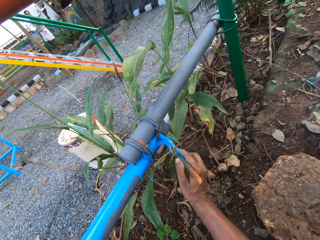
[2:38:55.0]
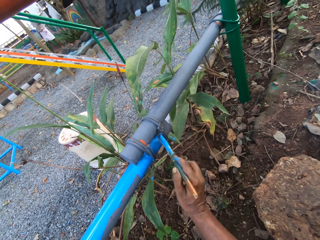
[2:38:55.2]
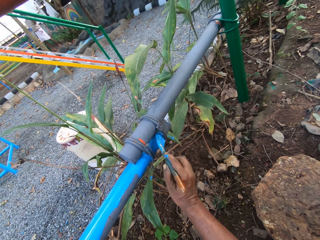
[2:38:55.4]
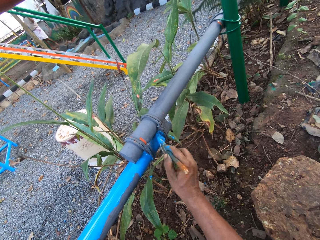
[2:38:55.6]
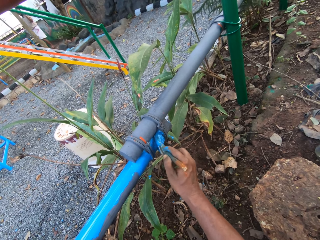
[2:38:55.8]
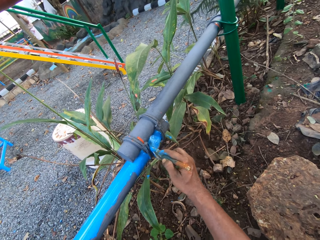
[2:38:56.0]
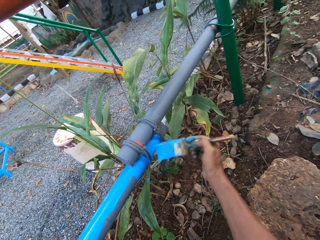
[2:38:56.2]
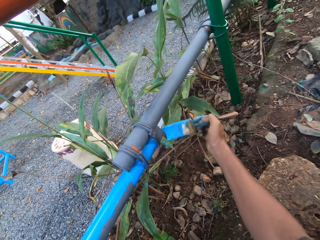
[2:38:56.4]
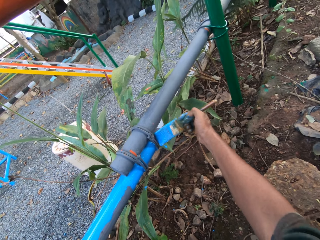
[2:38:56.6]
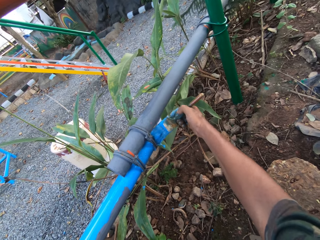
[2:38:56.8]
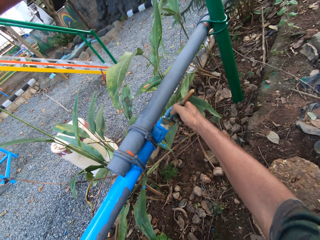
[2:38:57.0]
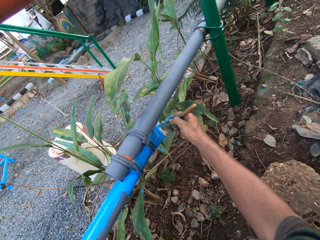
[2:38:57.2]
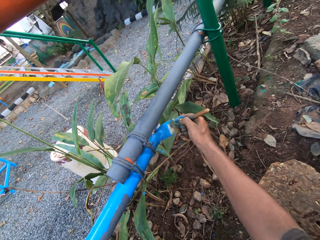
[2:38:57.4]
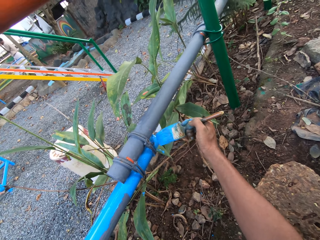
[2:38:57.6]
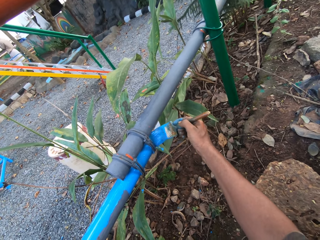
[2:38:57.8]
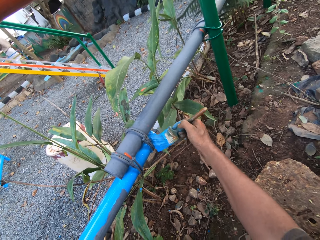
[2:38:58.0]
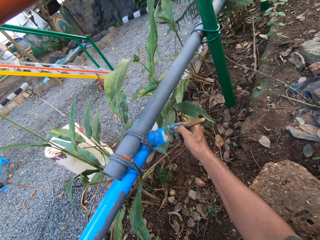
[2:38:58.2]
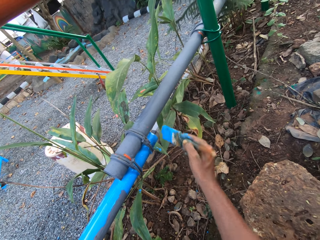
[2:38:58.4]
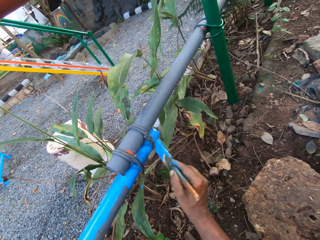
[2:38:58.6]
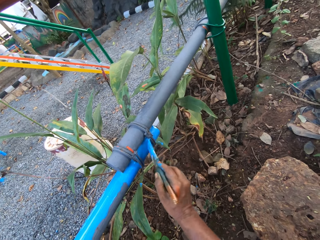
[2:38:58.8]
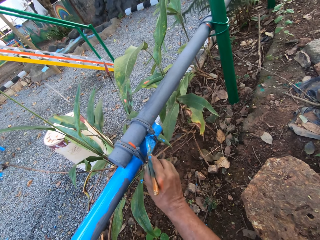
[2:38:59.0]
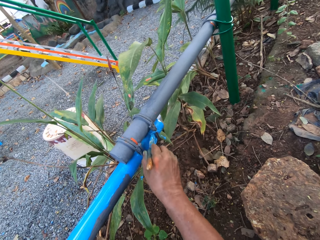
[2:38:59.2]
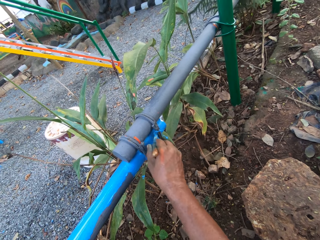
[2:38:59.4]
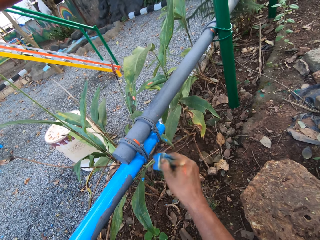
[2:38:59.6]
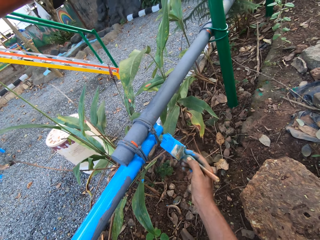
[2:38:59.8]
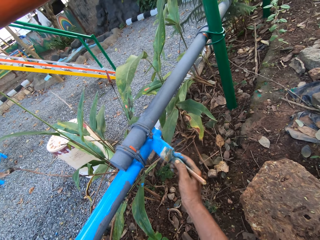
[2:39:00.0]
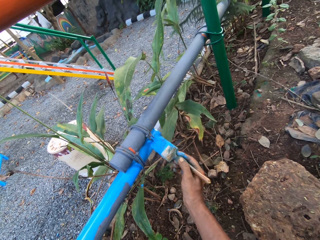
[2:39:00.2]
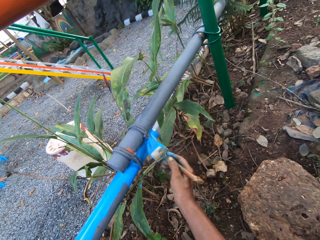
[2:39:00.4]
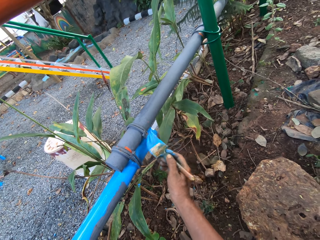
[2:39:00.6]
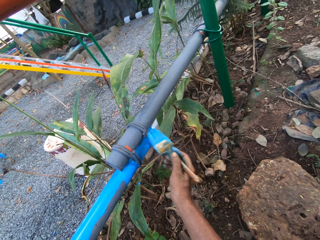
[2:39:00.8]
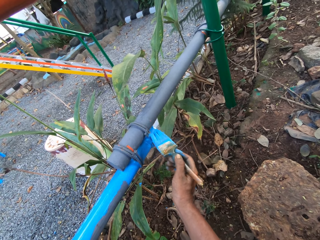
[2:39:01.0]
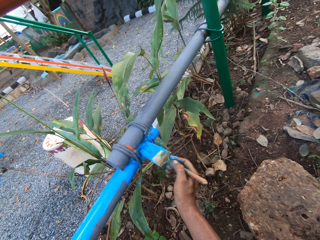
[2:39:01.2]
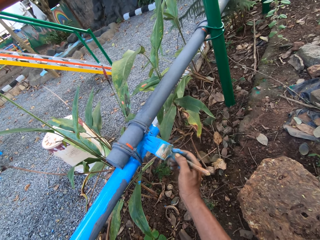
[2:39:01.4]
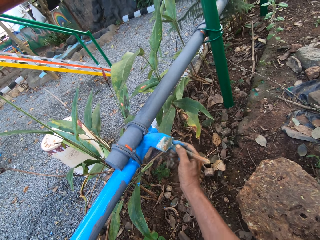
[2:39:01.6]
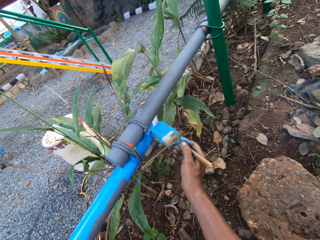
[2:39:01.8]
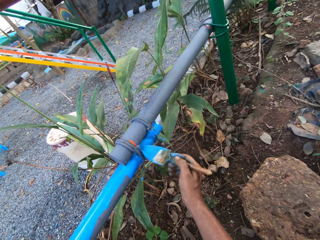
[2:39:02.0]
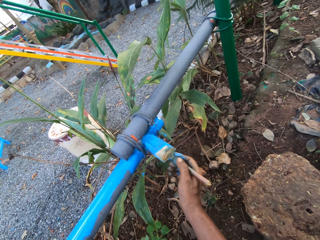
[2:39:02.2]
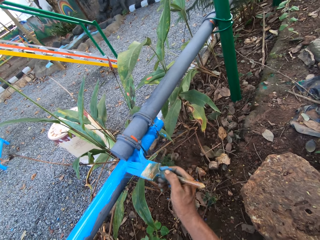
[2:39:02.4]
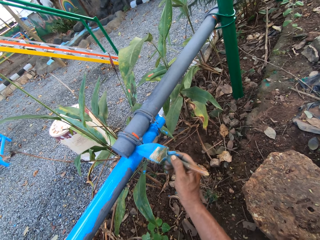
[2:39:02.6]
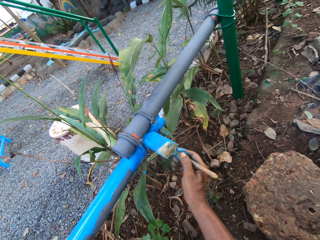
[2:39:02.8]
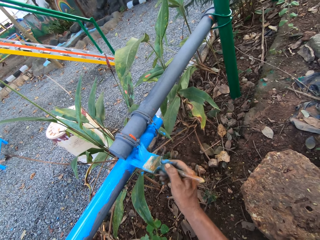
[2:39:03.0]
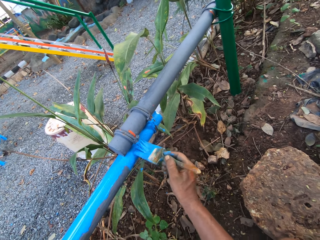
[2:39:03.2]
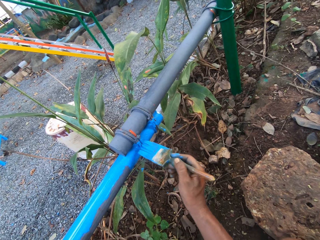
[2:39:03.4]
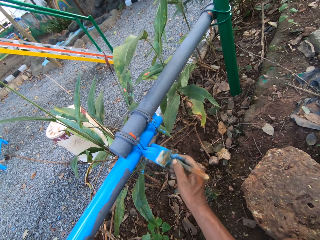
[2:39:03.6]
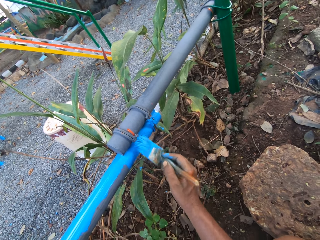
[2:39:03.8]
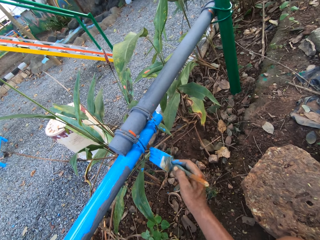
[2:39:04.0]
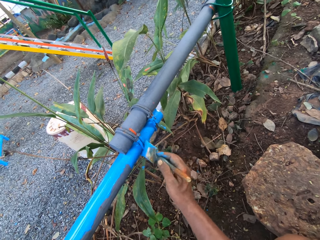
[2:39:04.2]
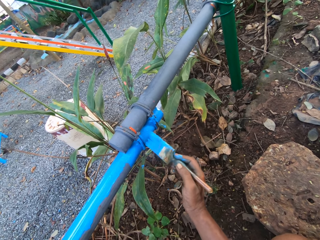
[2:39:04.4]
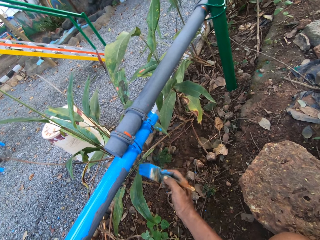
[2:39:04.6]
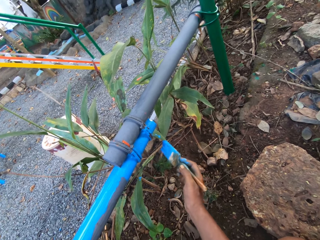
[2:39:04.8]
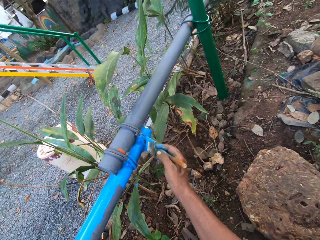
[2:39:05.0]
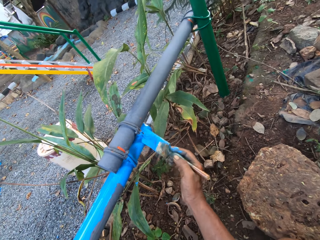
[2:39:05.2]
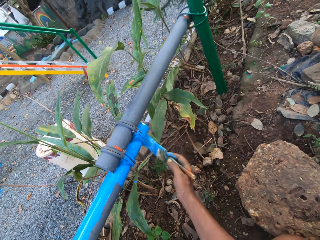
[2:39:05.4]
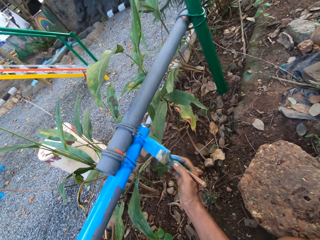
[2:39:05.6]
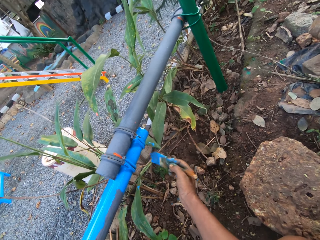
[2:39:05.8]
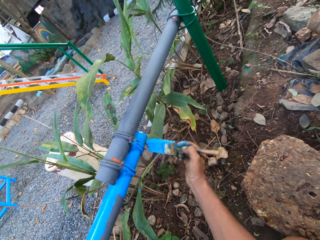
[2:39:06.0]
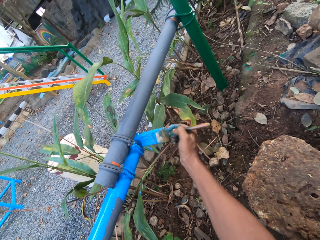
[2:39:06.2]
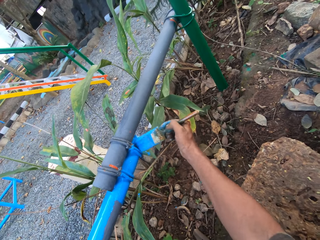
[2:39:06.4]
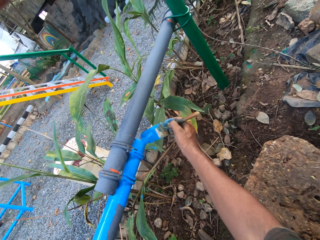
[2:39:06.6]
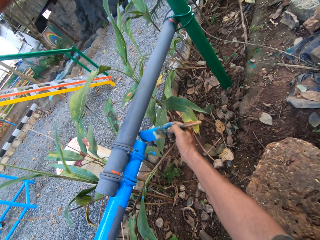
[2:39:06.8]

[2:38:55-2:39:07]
The camera wearer paints the pipe with the right hand. They paint the pipe with the right hand repeatedly.

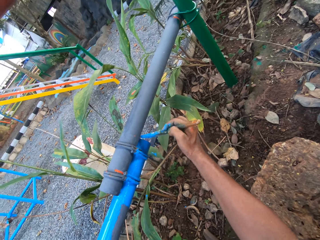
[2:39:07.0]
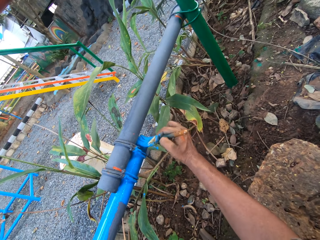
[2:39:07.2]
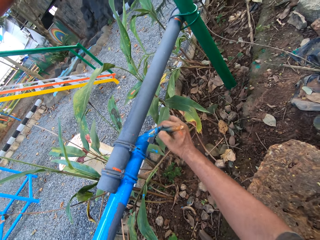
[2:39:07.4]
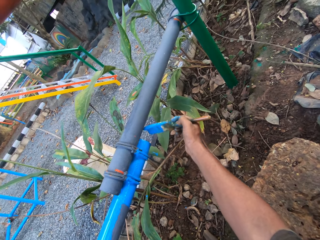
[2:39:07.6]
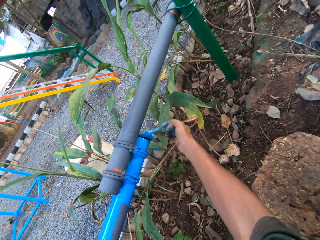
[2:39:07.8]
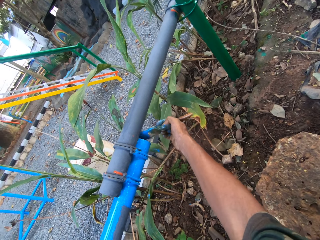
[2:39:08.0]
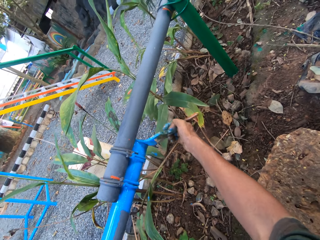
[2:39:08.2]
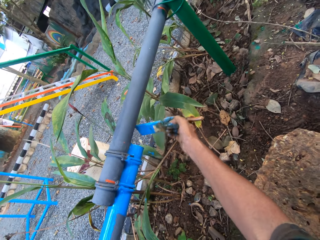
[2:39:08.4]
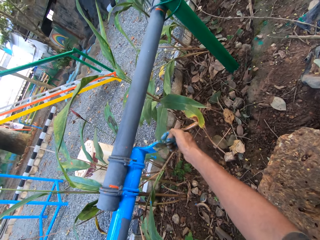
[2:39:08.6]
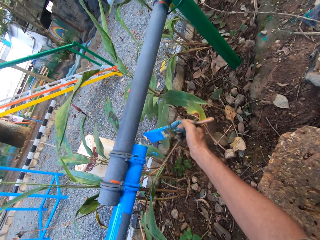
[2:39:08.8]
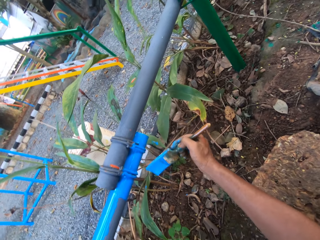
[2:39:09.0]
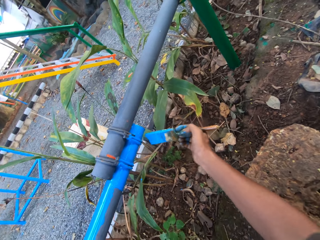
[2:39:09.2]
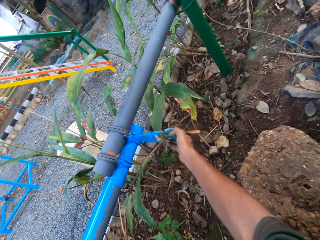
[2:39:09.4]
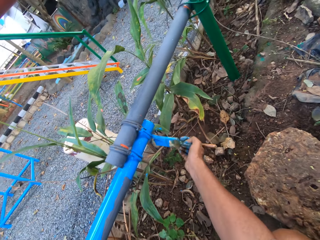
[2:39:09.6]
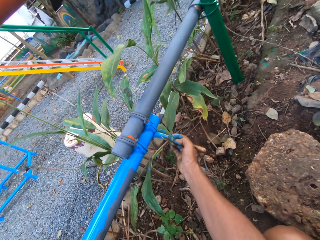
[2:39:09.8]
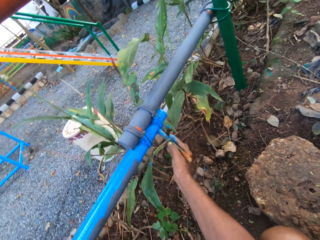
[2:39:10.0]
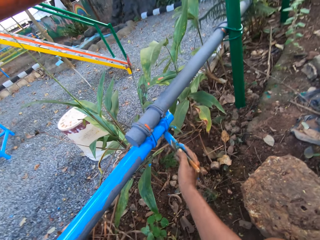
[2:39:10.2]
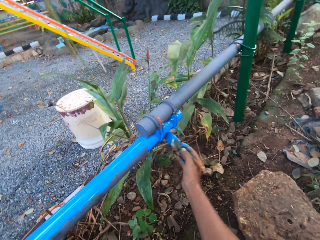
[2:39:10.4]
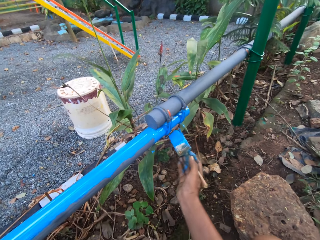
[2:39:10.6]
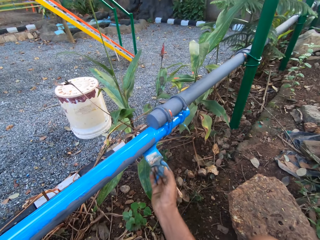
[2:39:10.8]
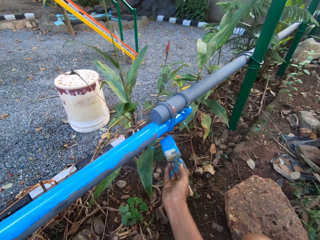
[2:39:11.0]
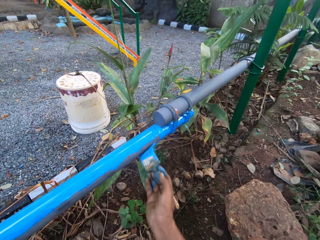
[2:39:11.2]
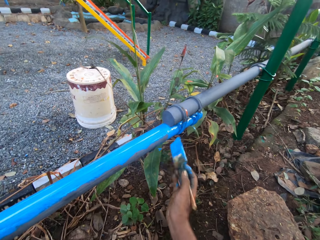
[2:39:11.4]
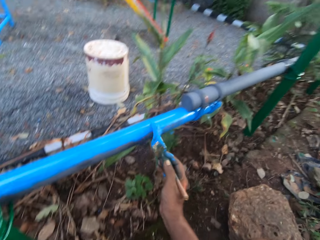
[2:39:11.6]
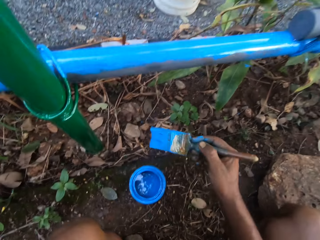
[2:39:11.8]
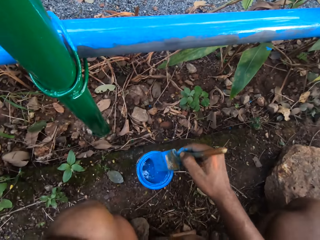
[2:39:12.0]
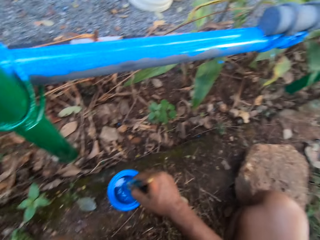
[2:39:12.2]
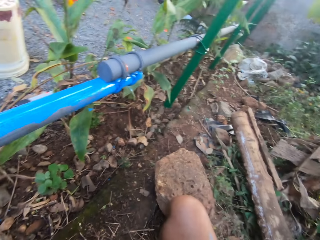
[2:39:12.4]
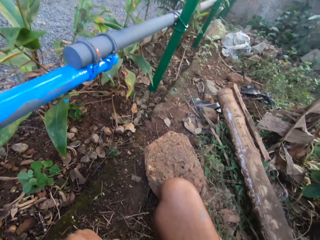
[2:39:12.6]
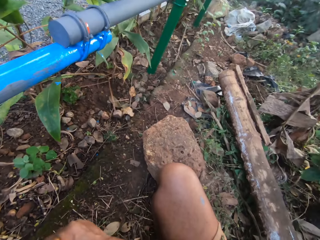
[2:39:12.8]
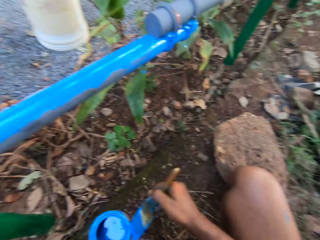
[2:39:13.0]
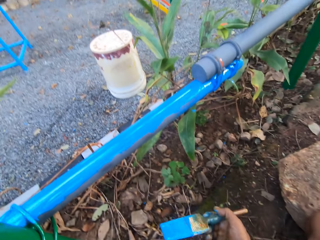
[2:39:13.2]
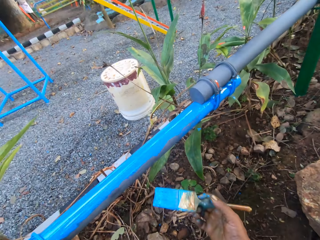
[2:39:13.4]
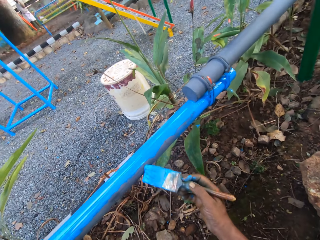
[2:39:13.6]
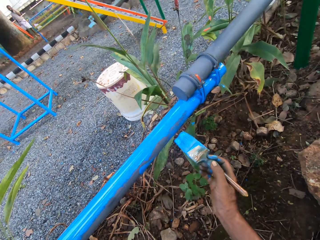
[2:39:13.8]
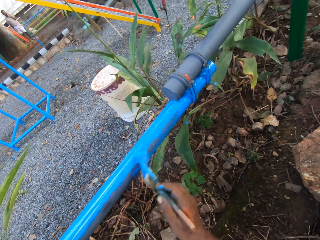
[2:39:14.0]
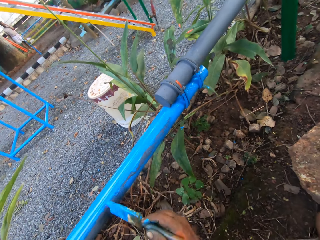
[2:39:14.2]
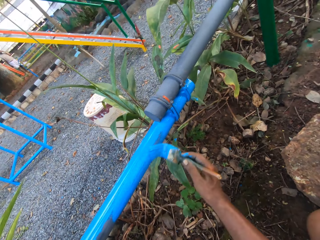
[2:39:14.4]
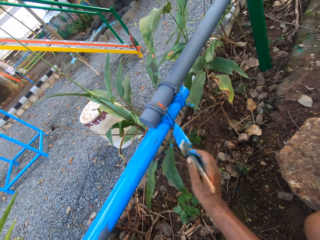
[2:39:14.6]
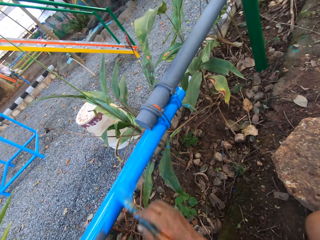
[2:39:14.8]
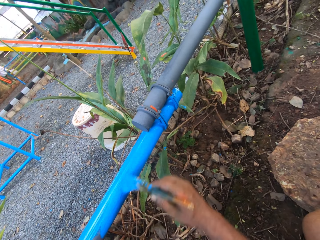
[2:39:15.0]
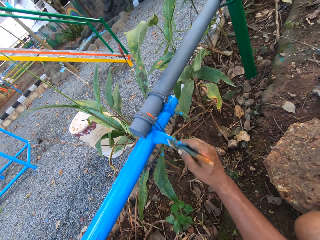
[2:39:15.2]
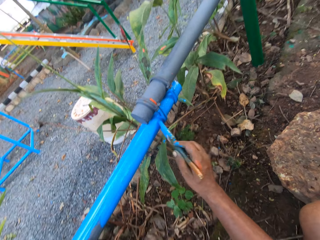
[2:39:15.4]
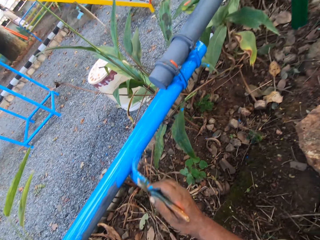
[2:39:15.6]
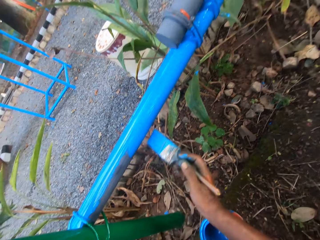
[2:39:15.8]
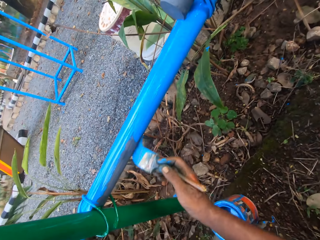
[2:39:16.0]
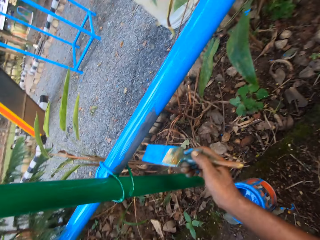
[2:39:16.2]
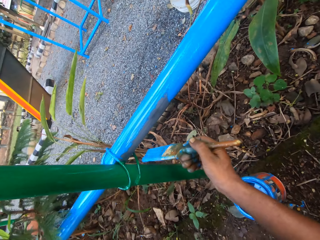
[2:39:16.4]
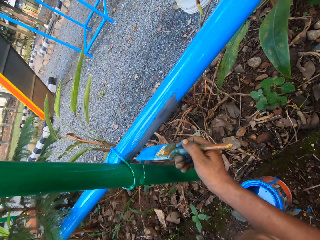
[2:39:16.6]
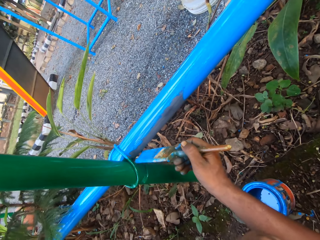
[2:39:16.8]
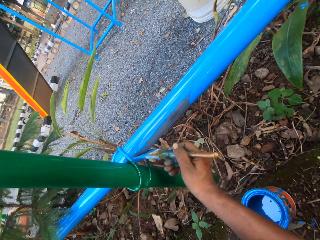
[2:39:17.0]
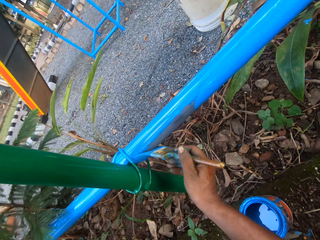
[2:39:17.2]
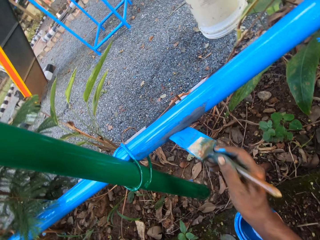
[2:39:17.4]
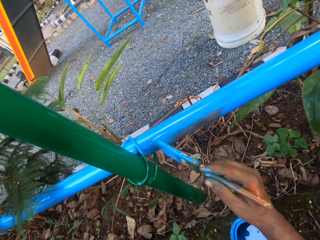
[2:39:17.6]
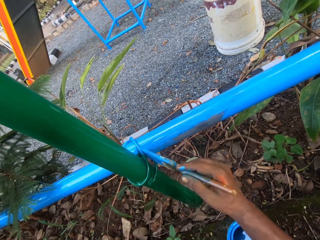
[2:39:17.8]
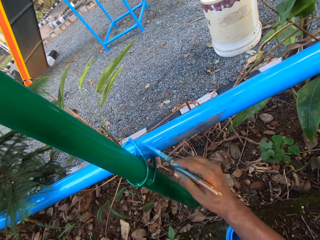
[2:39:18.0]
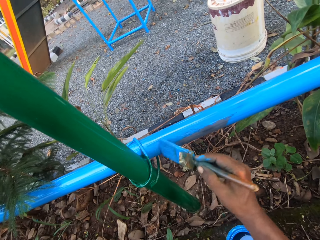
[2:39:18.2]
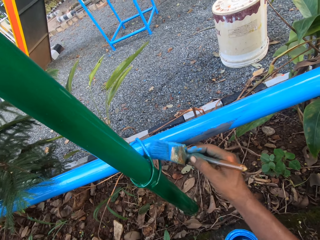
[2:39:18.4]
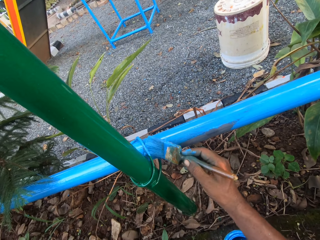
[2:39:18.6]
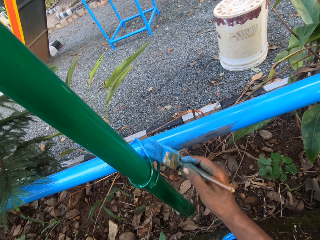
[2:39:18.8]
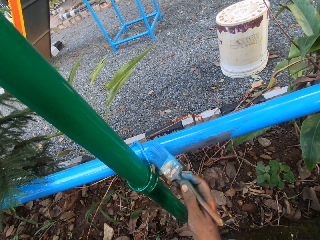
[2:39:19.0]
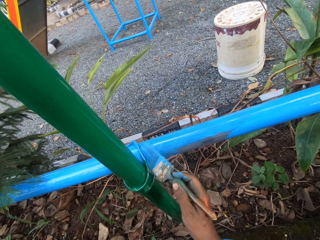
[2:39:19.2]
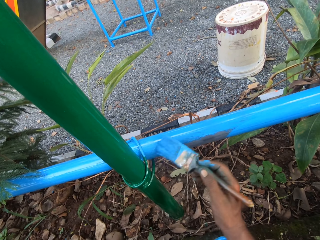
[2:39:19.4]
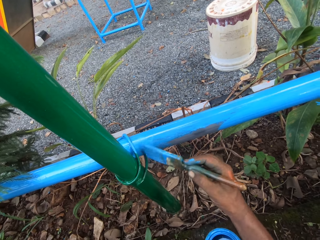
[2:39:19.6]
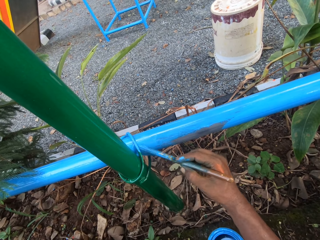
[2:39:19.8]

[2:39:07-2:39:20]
The camera wearer dips the paint brush in a paint can. They paint the metal rod.
